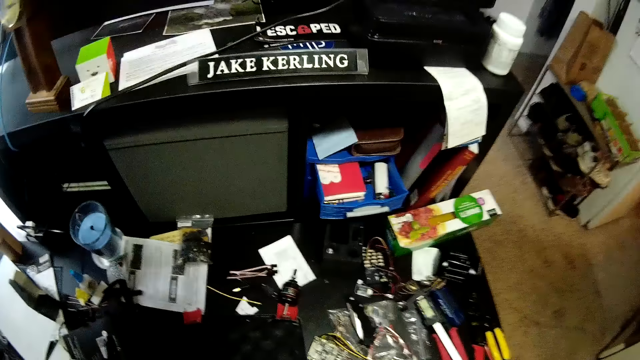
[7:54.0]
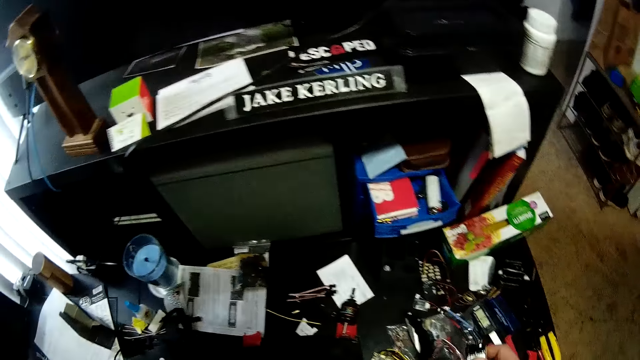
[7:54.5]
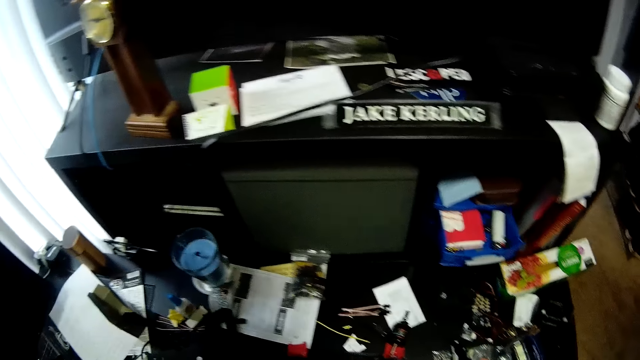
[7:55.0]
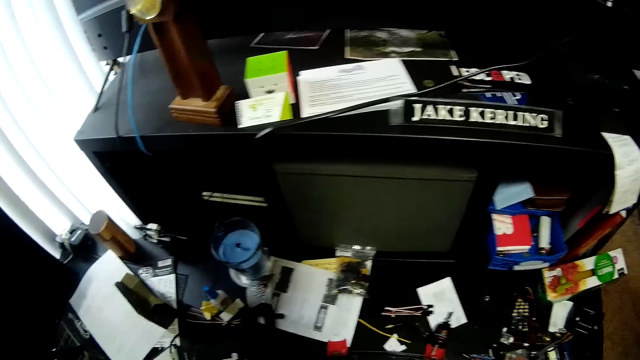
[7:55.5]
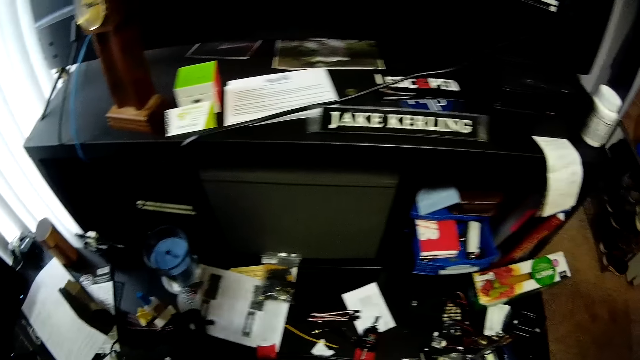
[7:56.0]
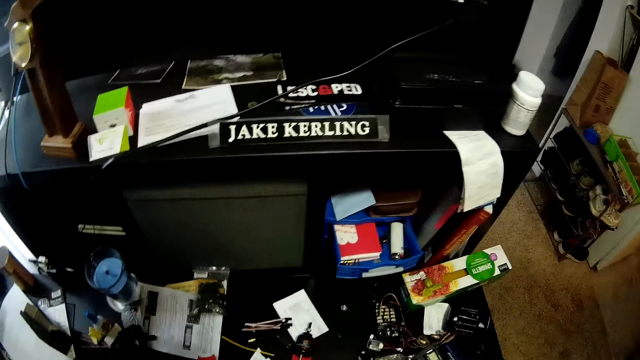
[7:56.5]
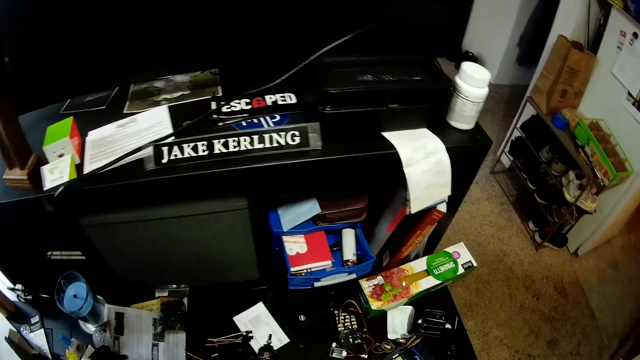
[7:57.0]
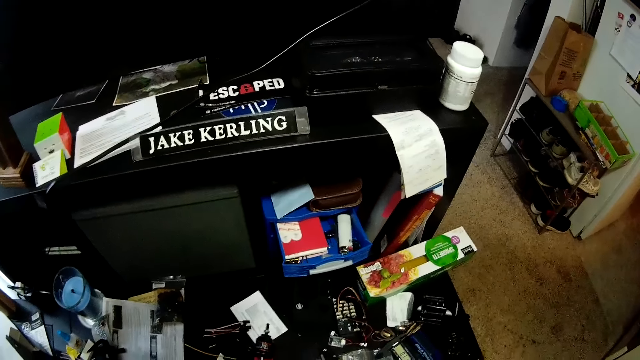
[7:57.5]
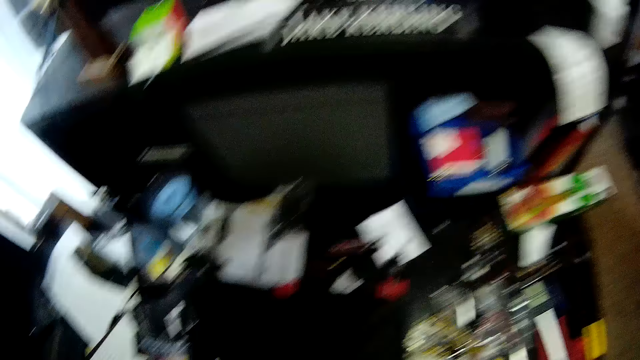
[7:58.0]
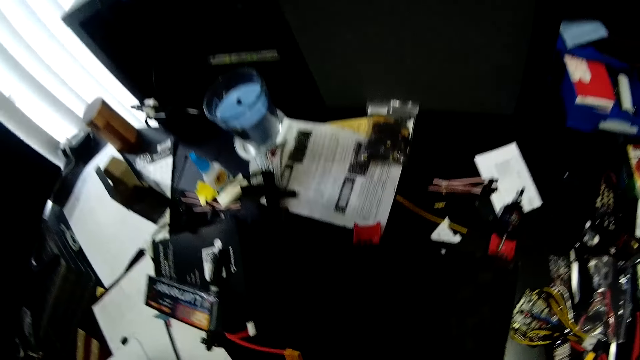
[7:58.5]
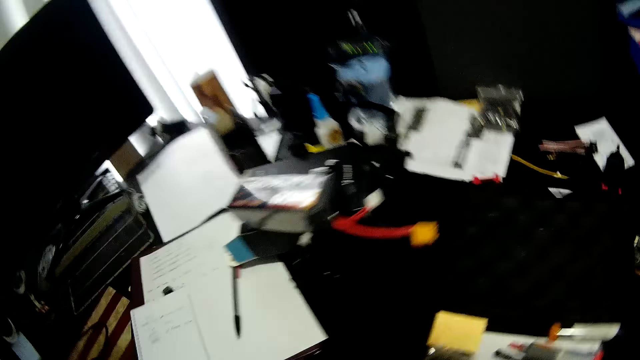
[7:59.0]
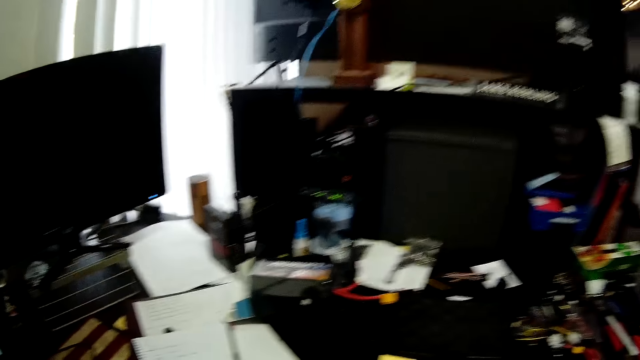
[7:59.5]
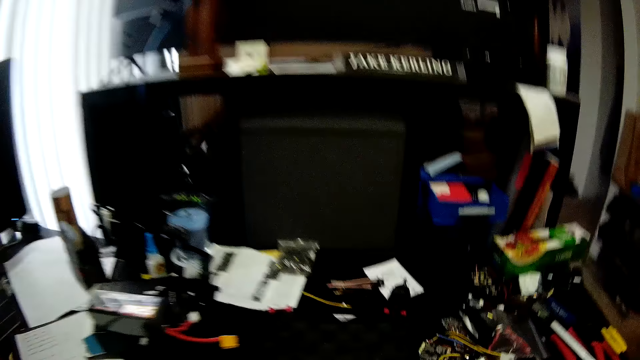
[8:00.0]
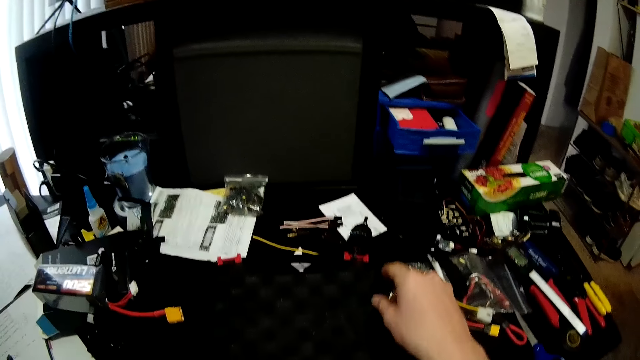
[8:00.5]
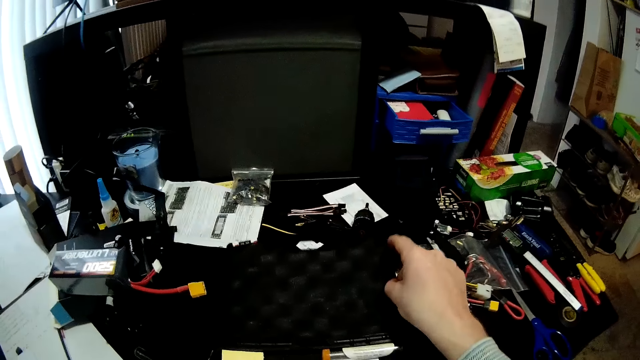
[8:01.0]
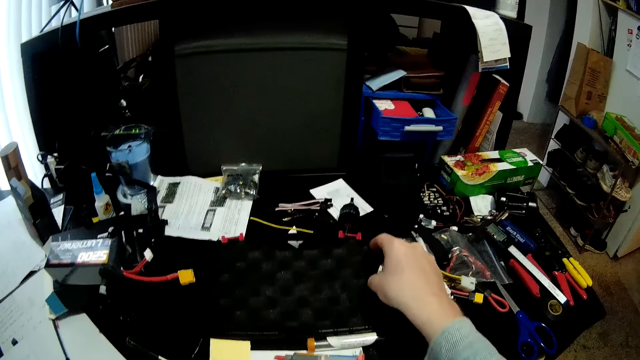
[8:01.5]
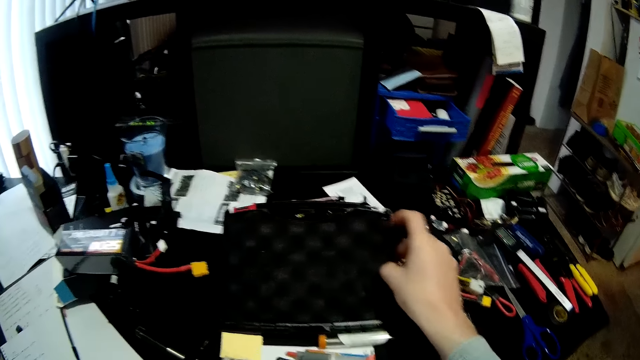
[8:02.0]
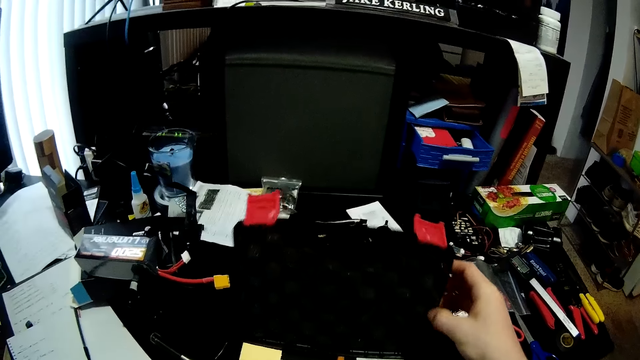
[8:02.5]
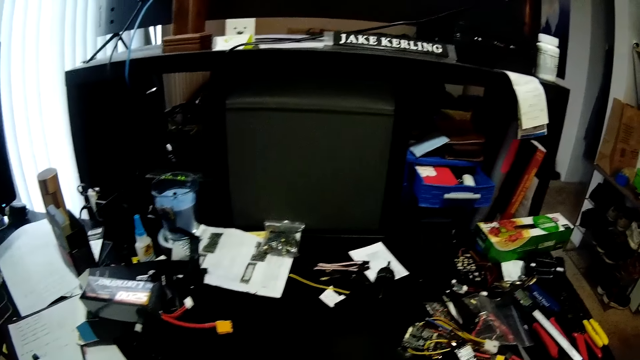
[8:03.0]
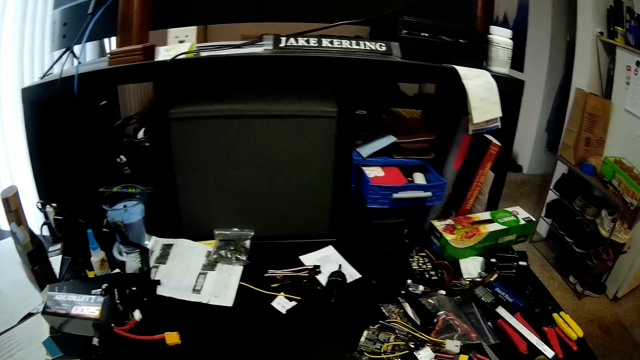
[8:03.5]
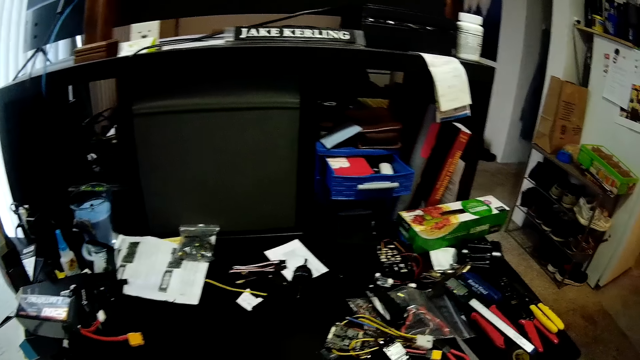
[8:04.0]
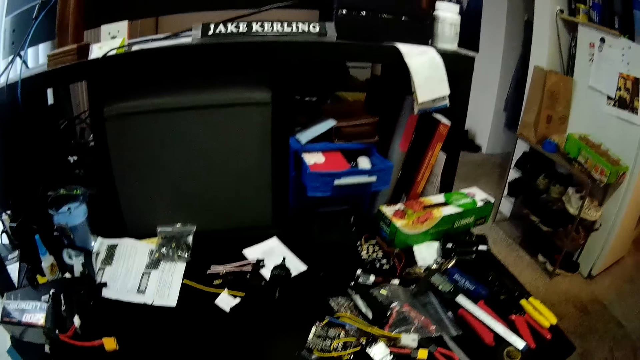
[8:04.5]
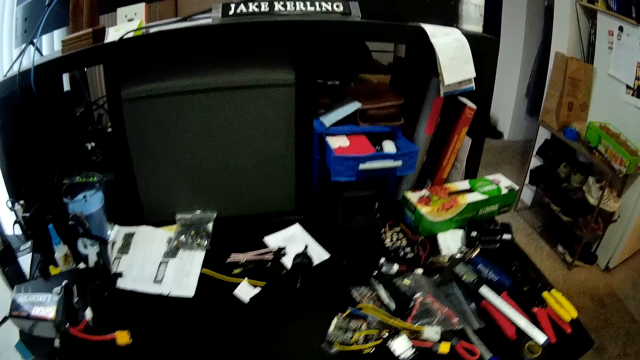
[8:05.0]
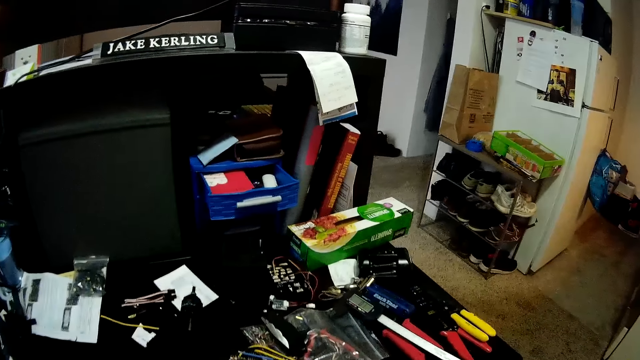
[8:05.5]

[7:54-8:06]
The camera wearer moves a hand. They close the soldering iron kit.

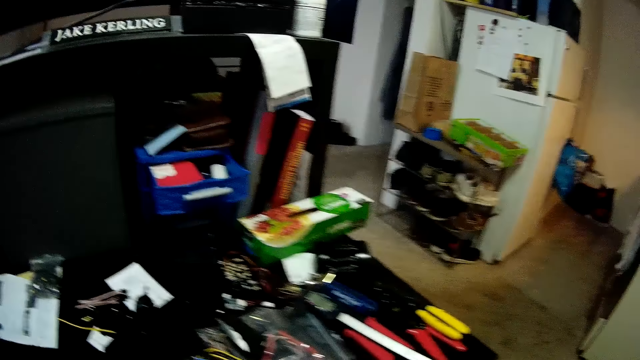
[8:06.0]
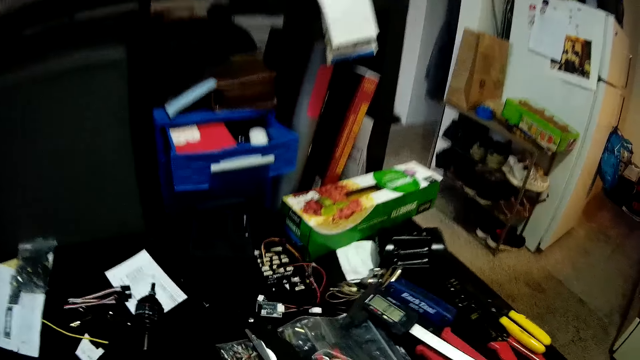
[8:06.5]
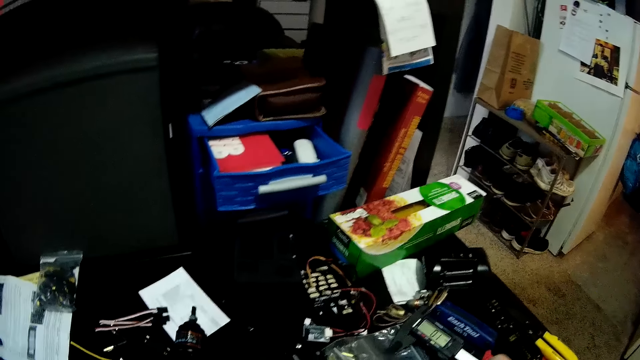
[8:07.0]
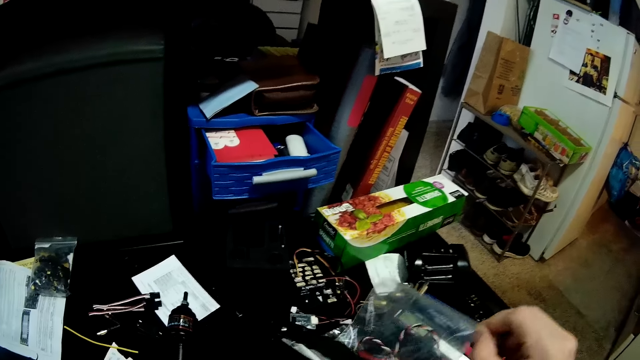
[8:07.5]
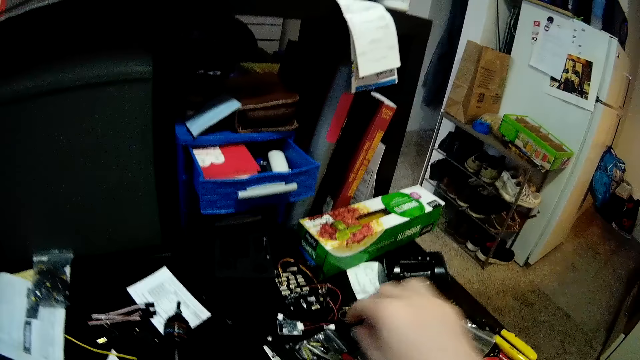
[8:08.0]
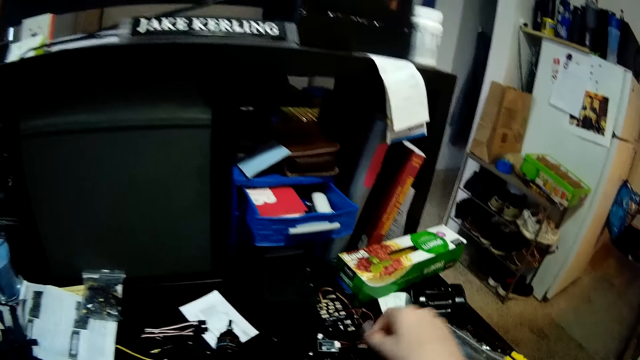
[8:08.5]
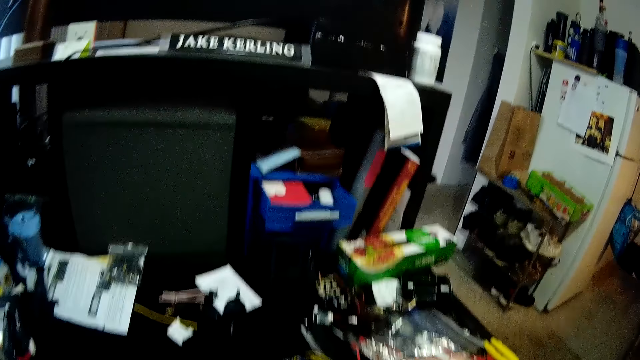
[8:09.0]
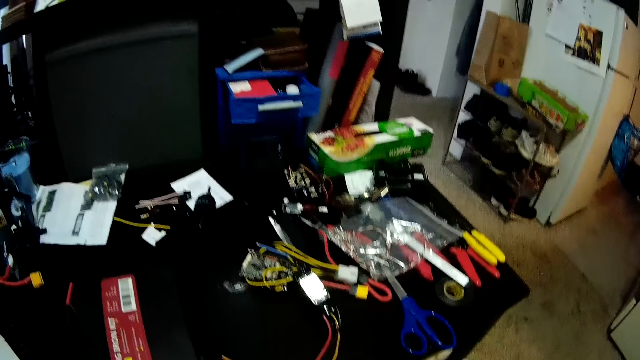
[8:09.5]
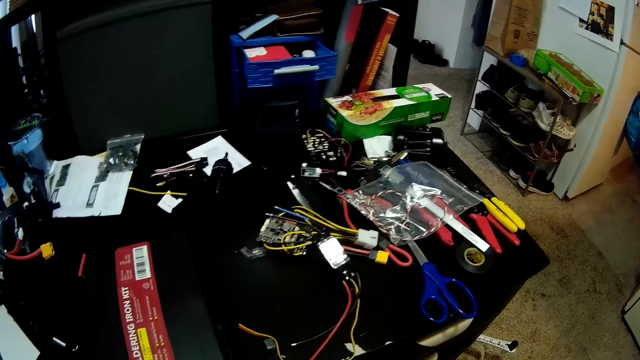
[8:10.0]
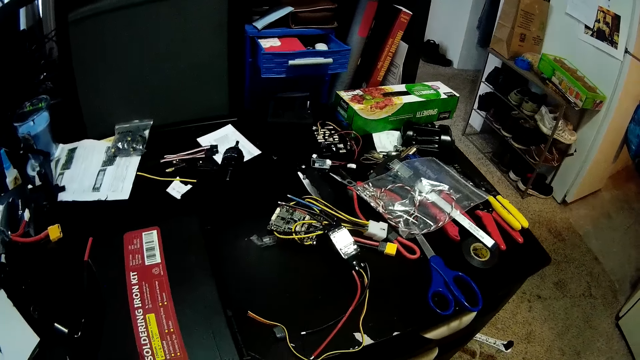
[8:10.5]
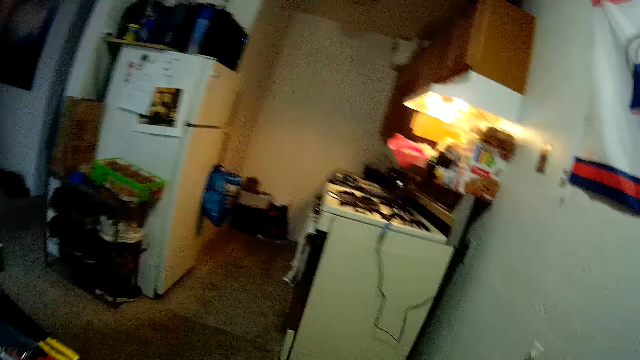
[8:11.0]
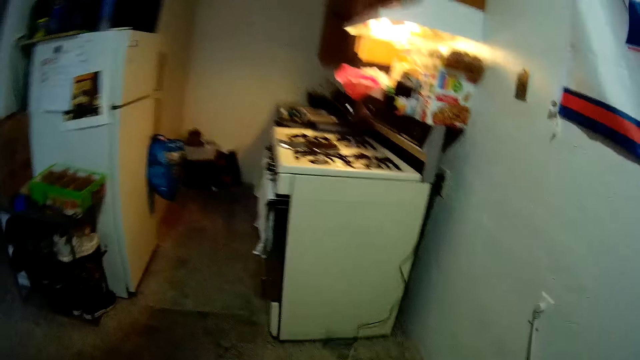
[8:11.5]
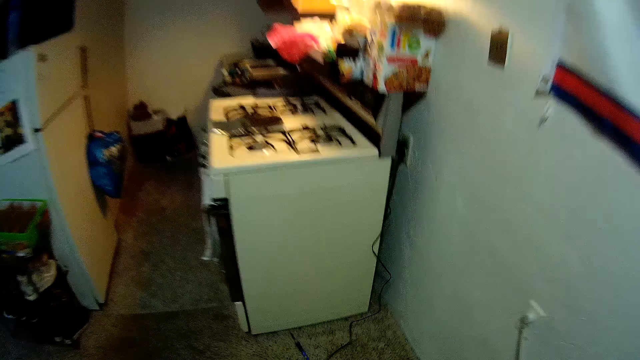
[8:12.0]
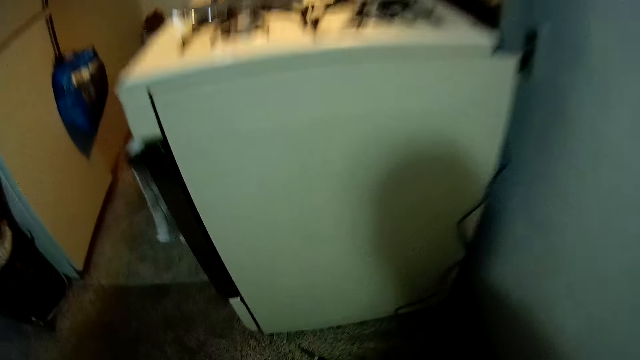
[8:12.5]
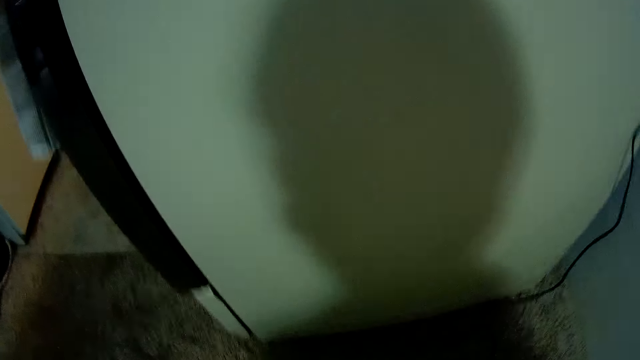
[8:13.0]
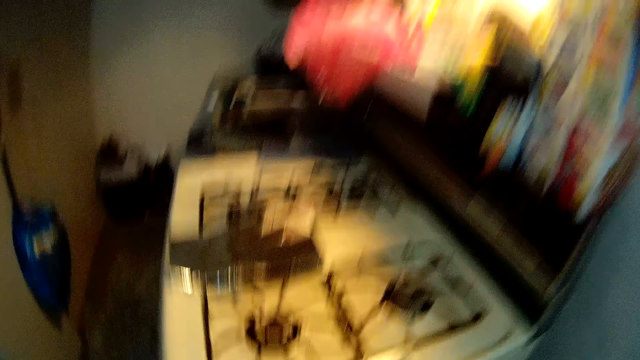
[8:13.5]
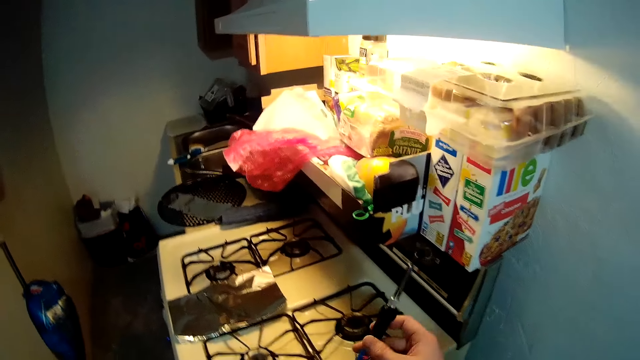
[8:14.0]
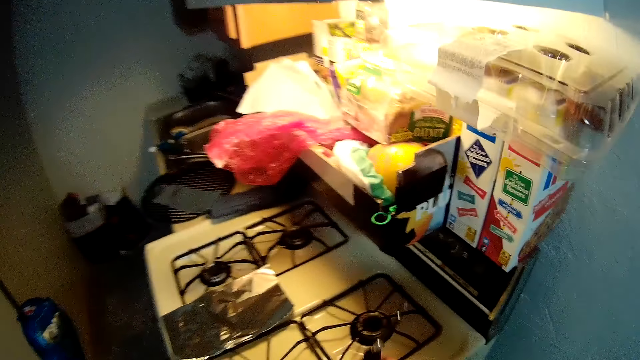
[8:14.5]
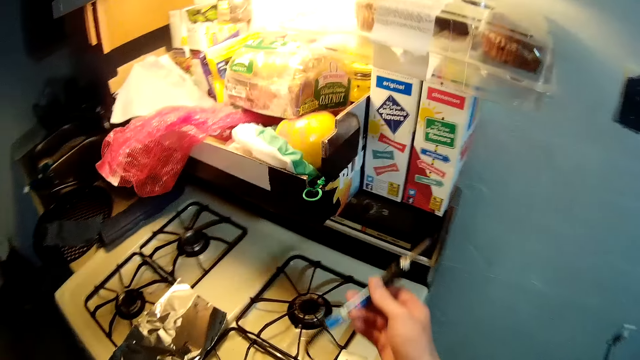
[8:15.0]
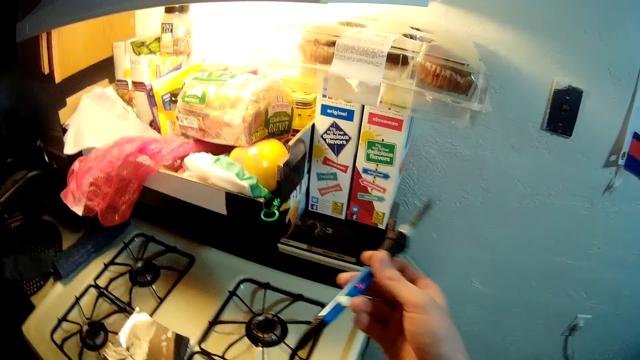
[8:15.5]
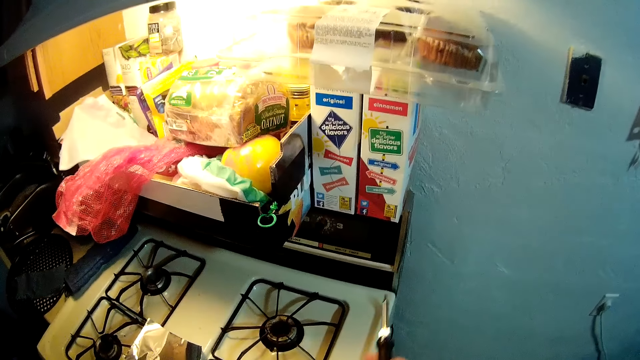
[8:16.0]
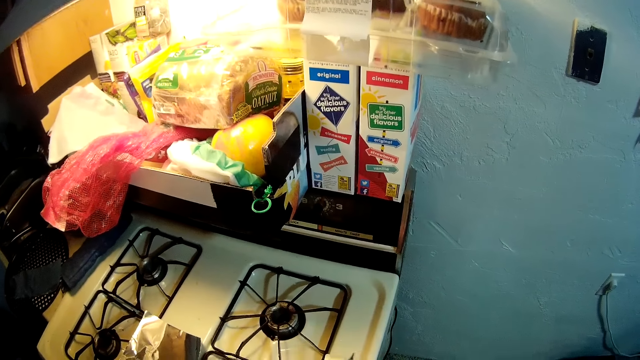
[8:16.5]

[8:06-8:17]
The camera wearer touches the transparent paper. They adjust around the top of the worktable. They pick the transparent paper. They walk towards the kitchen. They pick up a wire. They hold the soldering wire.
